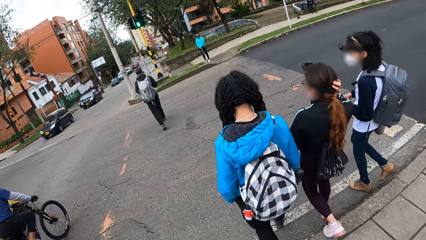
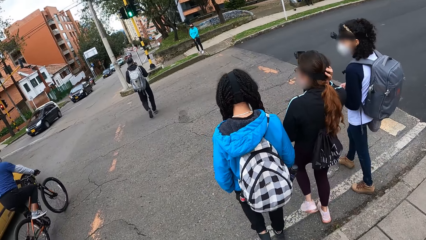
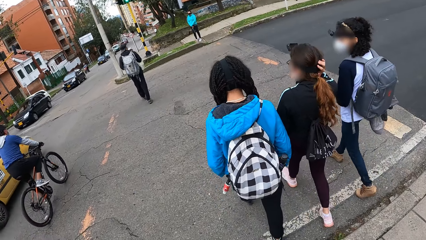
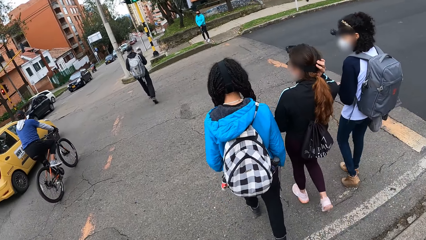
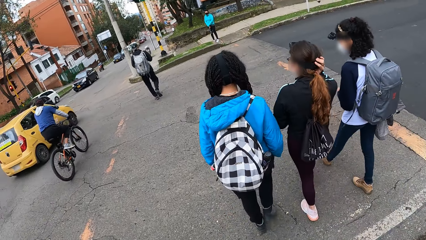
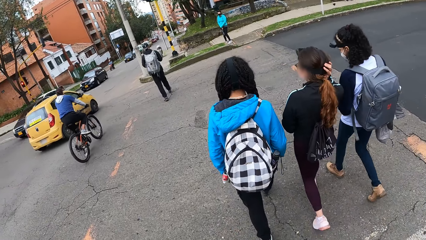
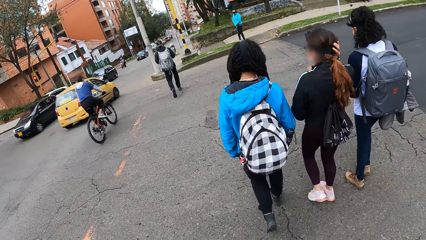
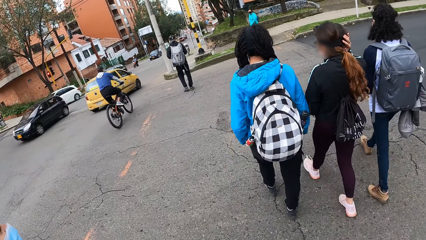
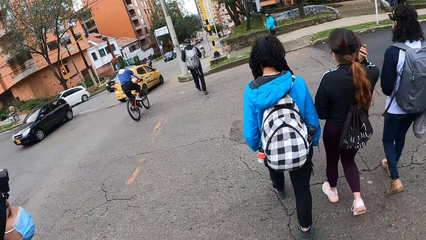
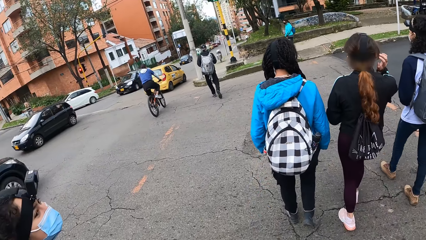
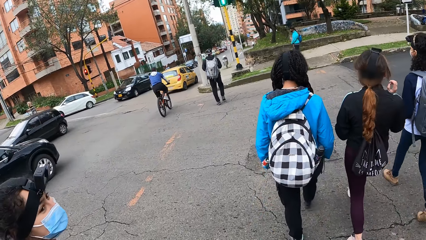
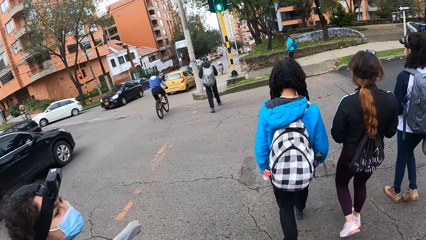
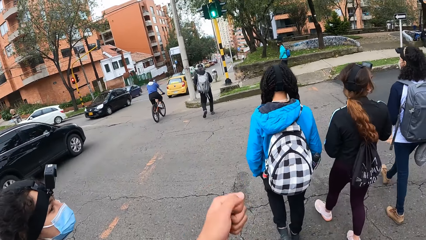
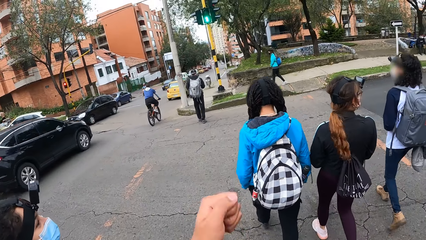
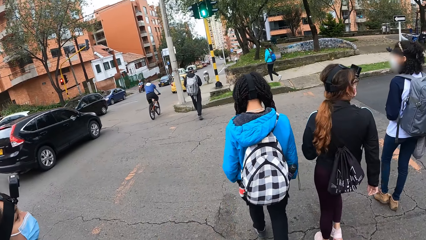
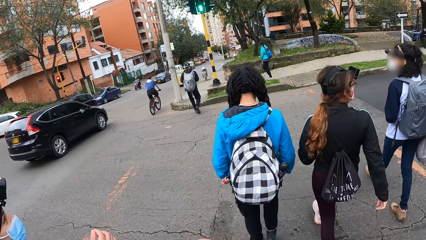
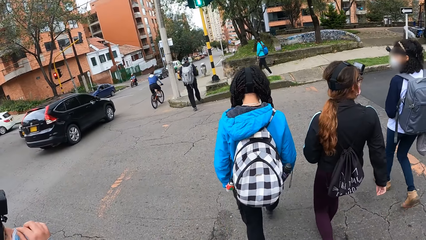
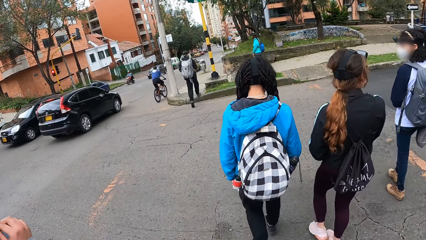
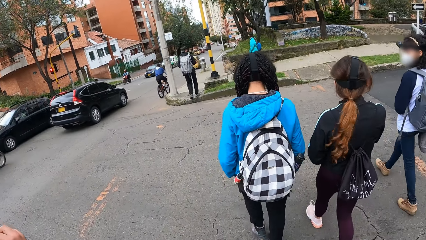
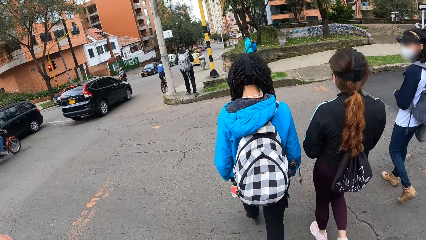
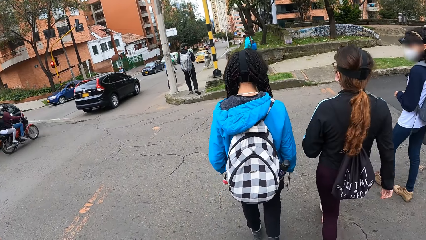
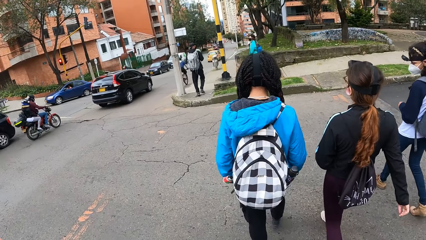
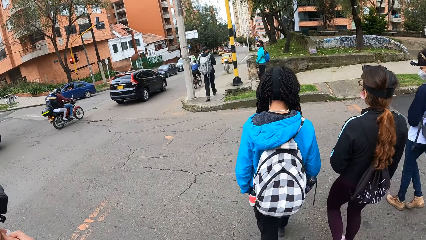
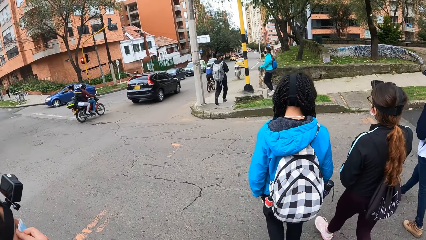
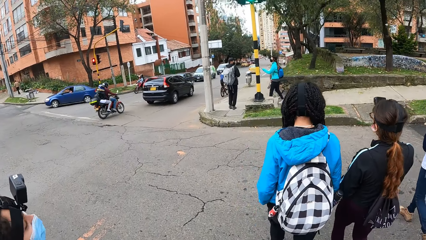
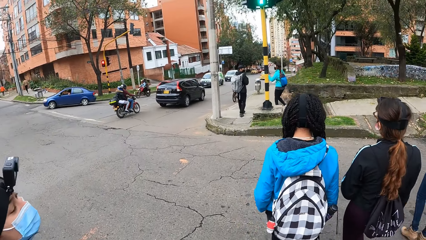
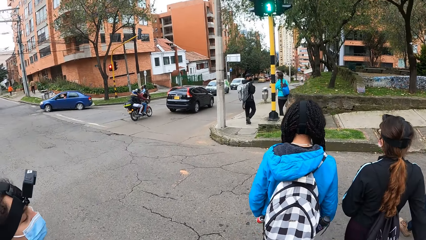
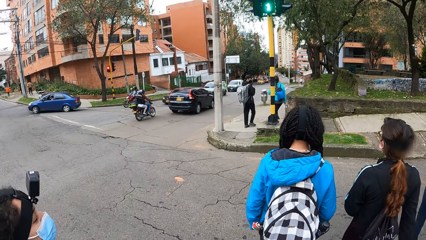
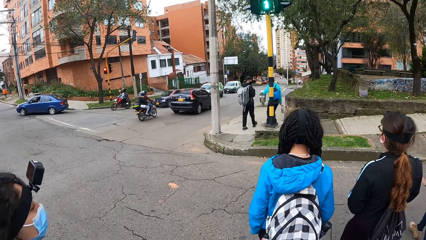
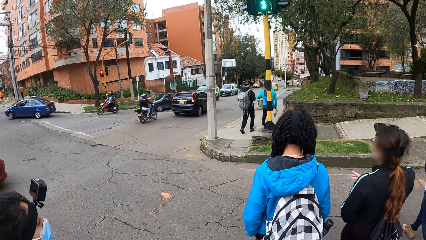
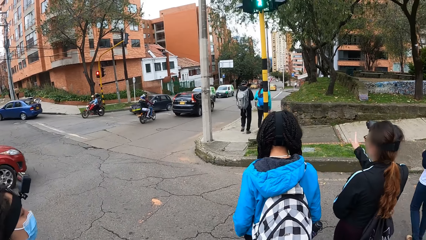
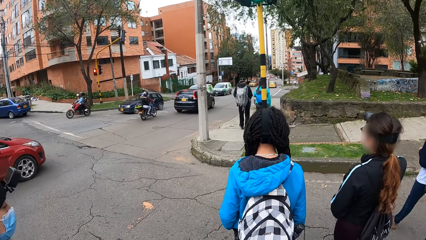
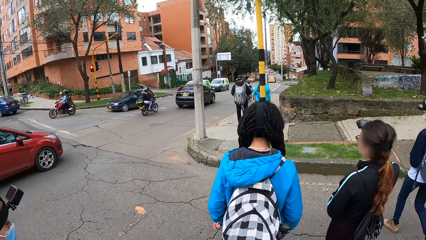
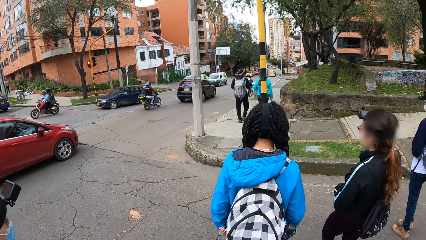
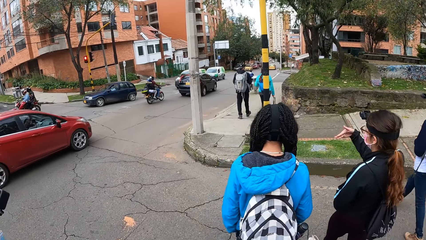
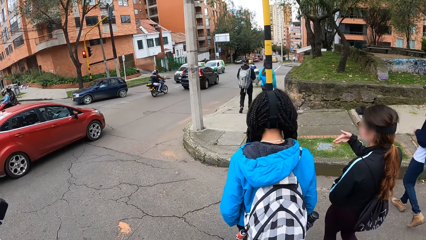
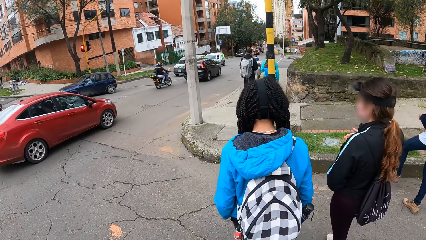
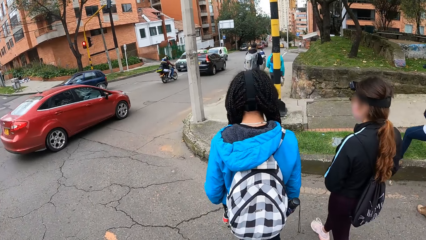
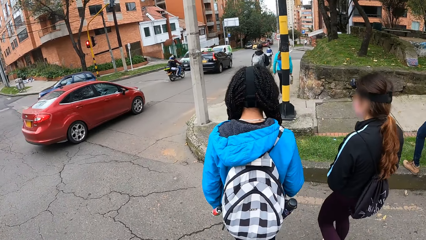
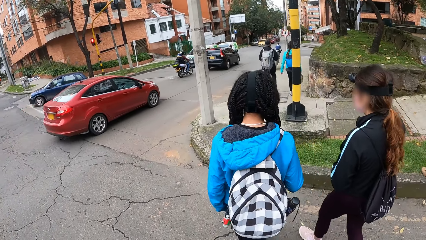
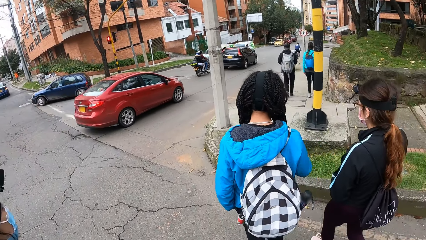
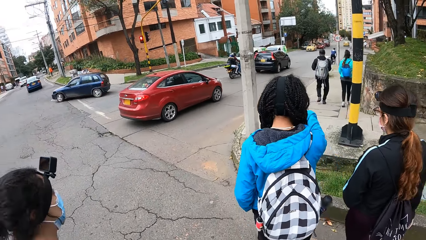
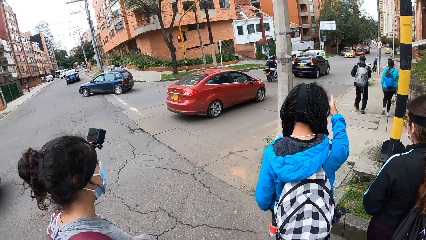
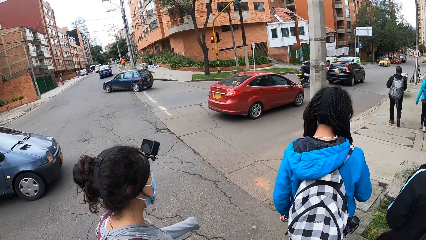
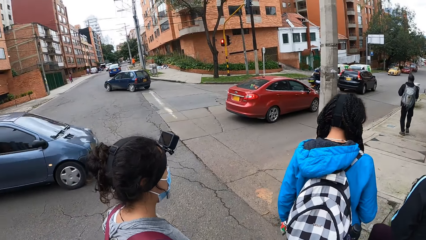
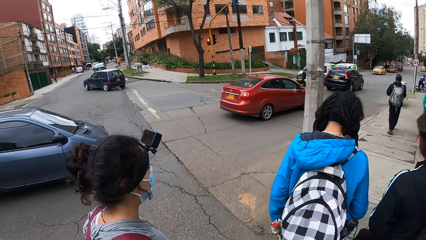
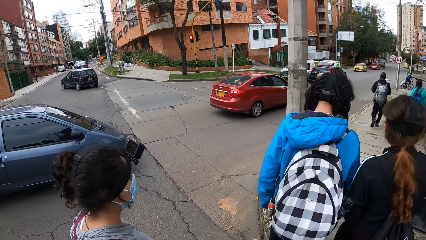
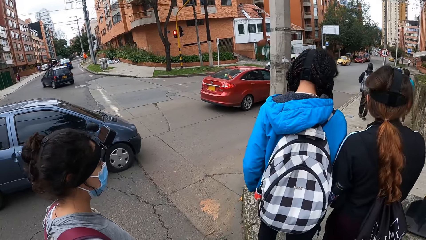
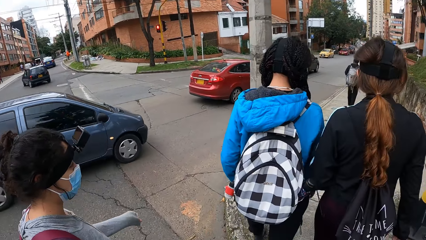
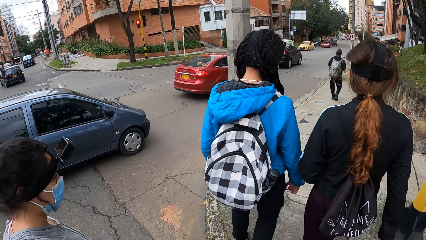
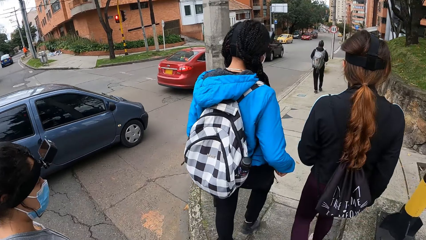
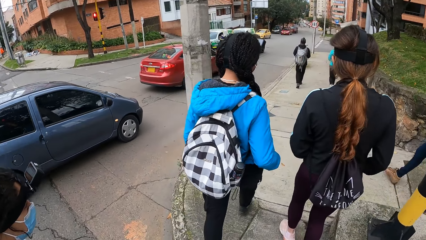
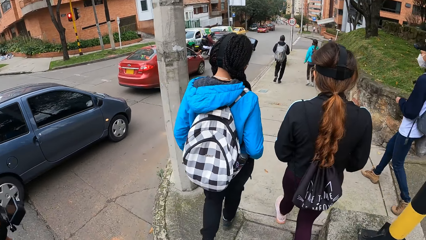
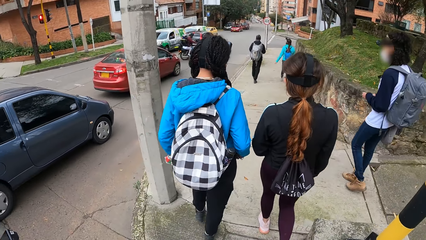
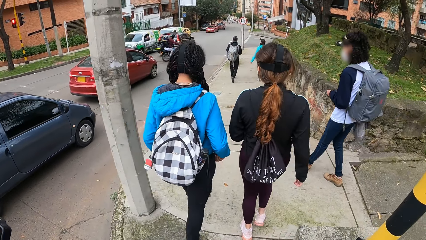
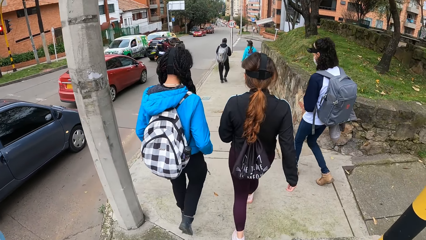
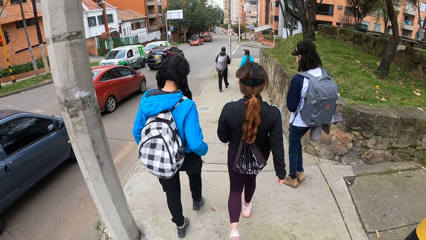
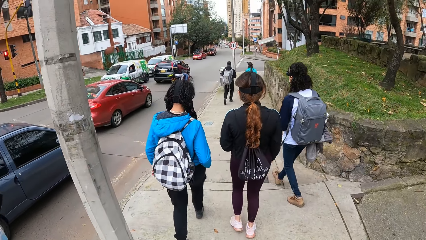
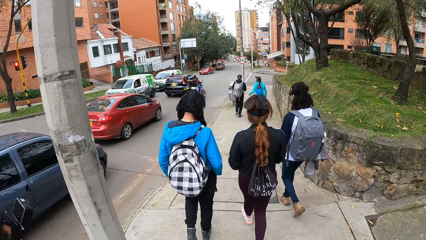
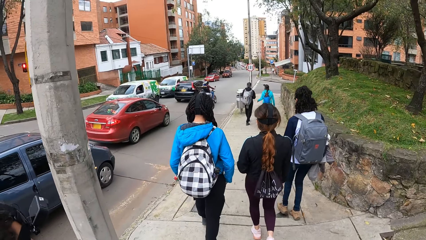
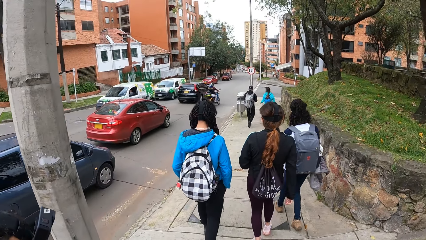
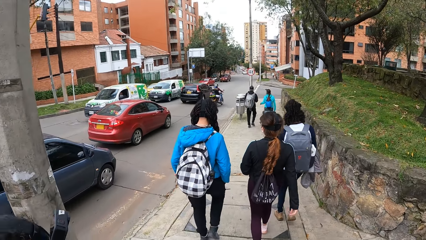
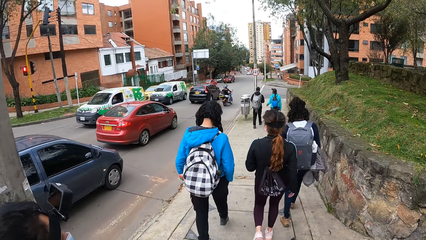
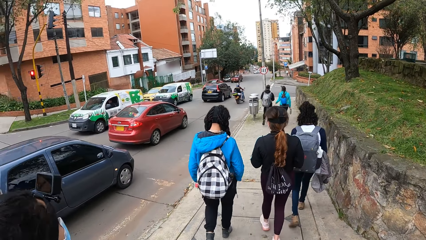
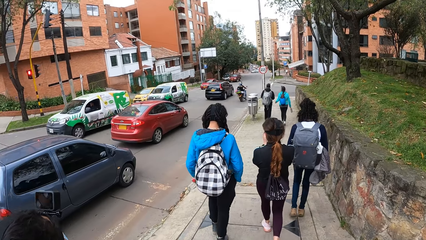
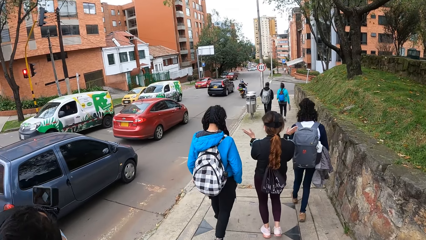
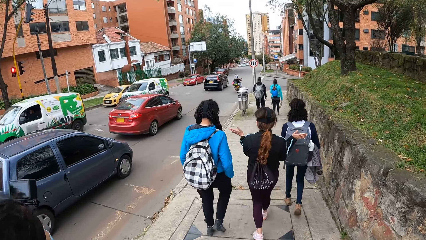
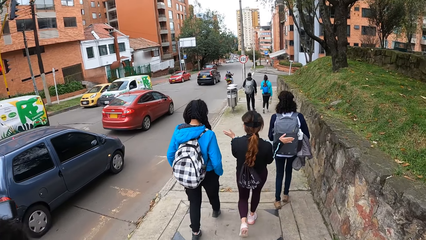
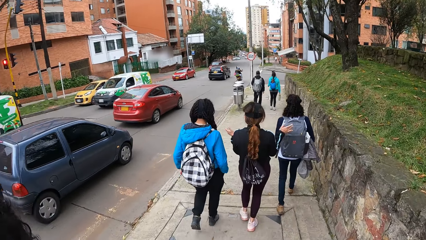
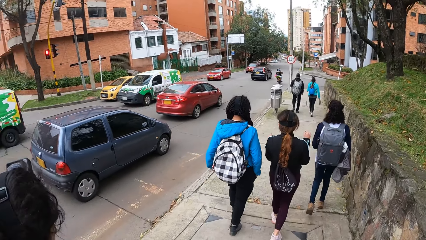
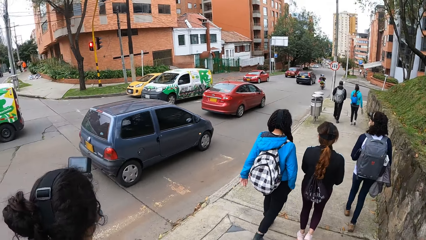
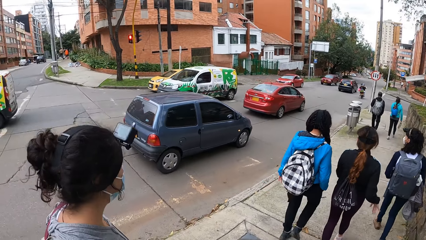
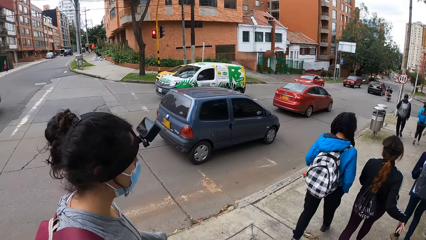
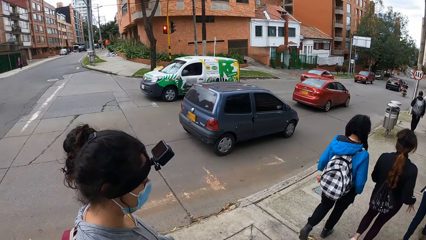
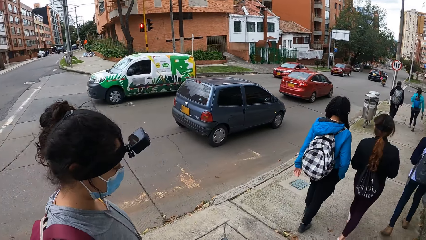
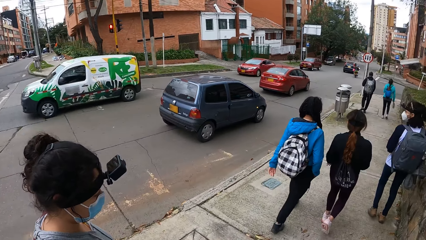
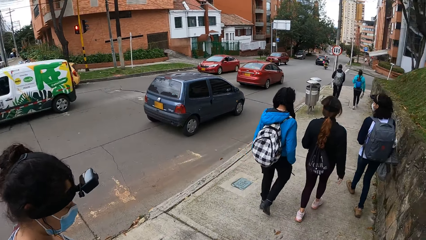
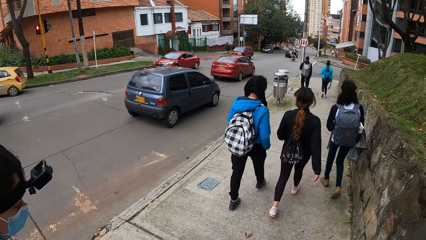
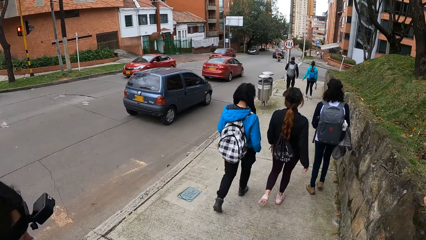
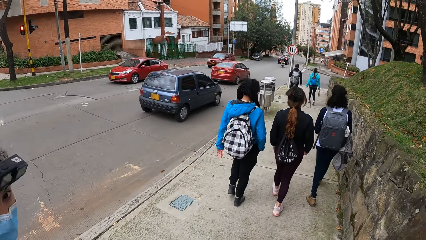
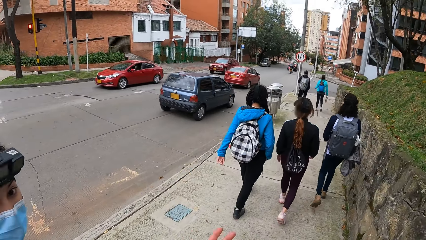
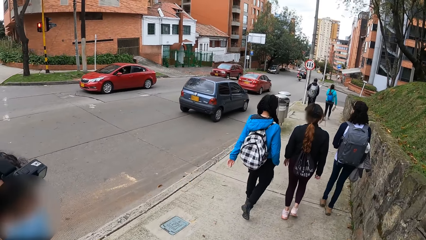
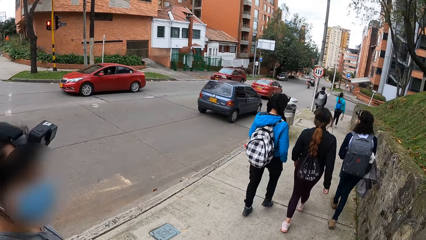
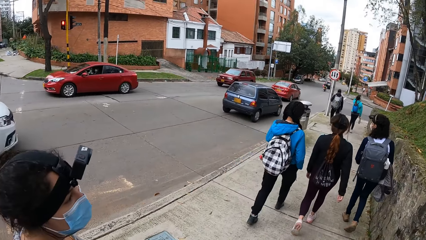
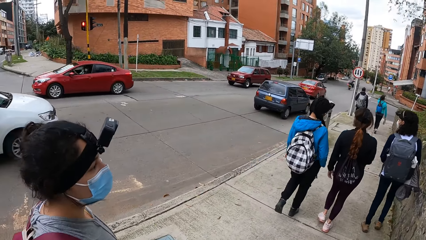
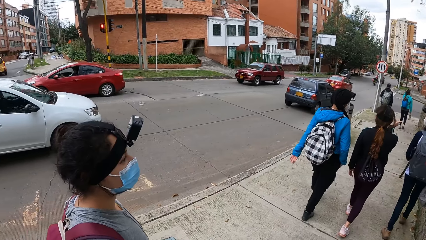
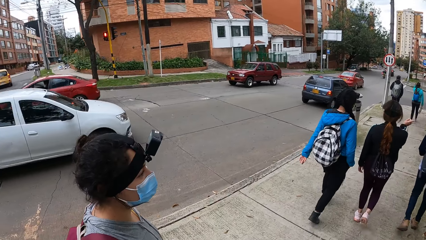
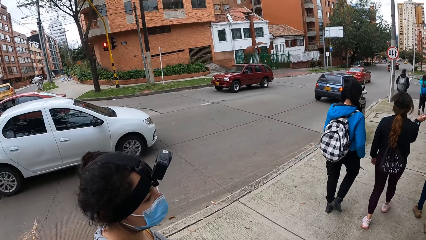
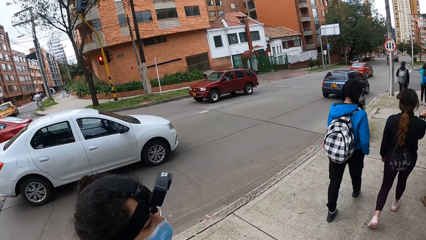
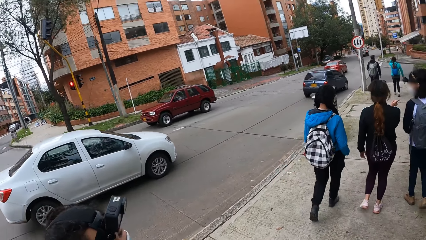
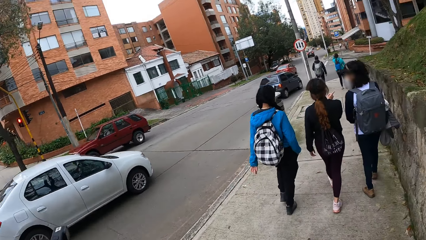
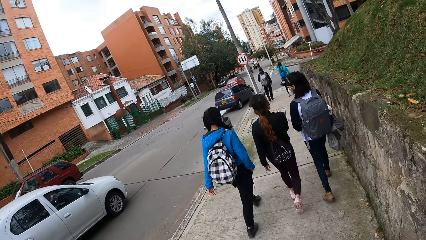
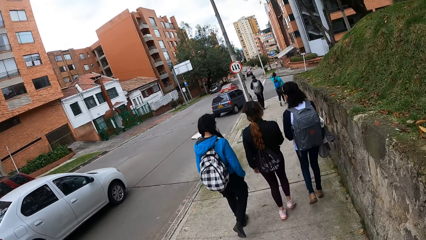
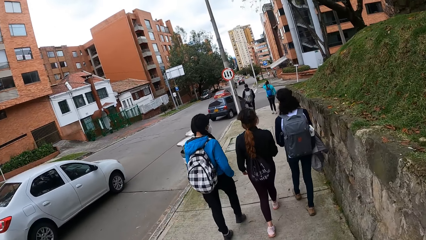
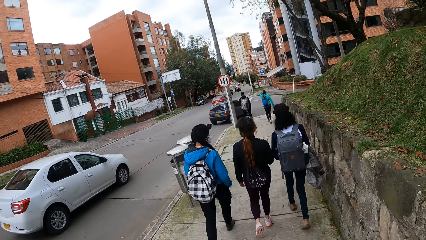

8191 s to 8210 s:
A man rides a bicycle past the camera wearer. A yellow car drives past the camera wearer. The camera wearer crosses the road. The girl crosses the road. A black car drives past the camera wearer. A red car drives past the camera wearer. A blue car drives past the camera wearer. The camera wearer walks along the road. The woman converses with the camera wearer. A white car drives past the camera wearer.
